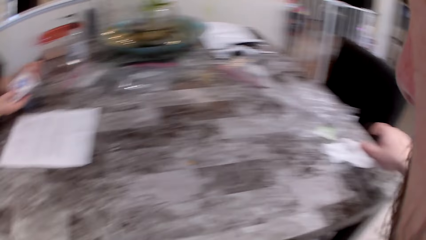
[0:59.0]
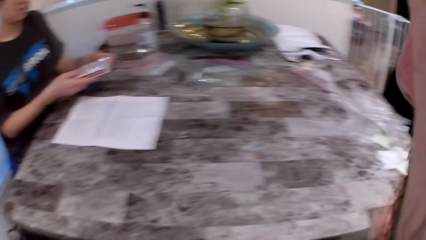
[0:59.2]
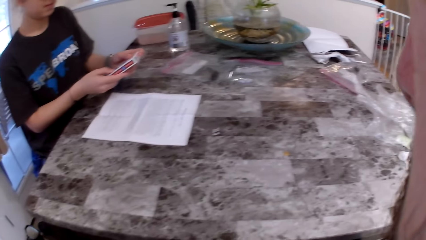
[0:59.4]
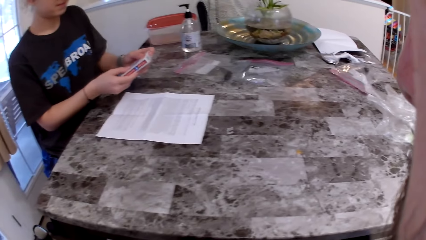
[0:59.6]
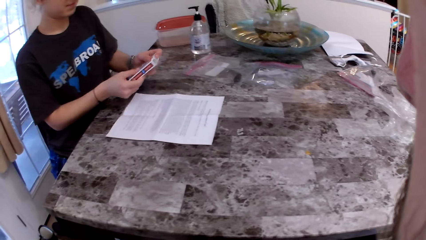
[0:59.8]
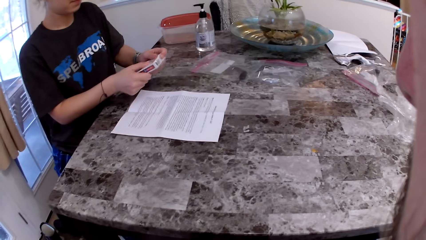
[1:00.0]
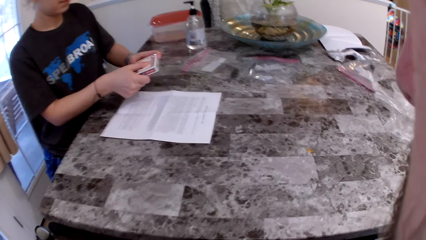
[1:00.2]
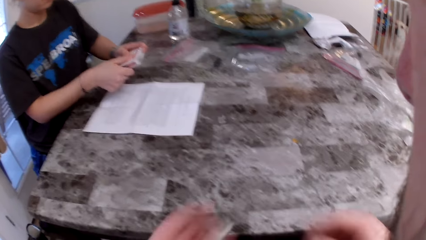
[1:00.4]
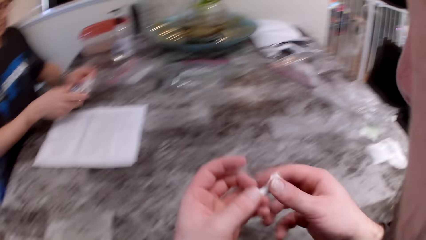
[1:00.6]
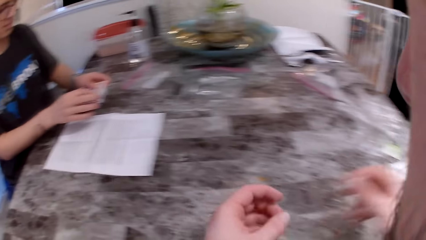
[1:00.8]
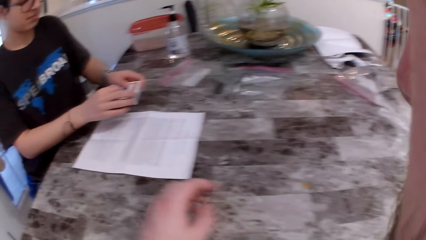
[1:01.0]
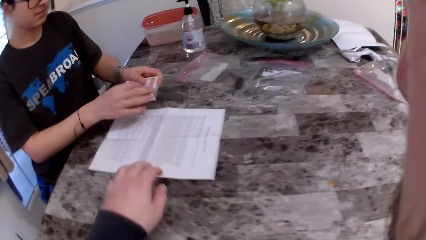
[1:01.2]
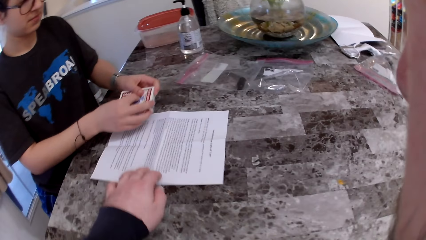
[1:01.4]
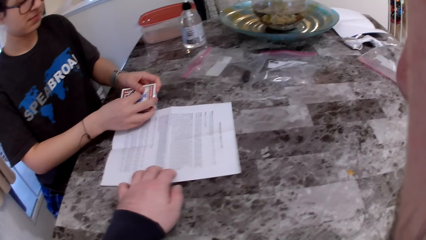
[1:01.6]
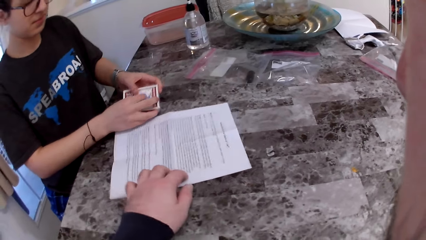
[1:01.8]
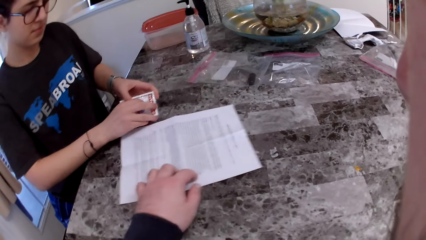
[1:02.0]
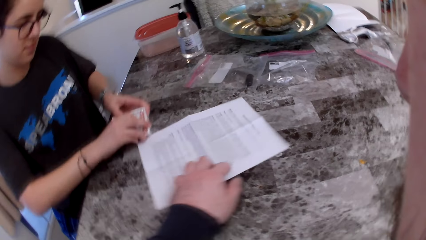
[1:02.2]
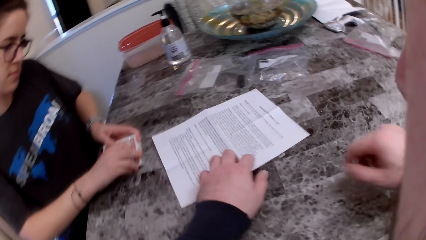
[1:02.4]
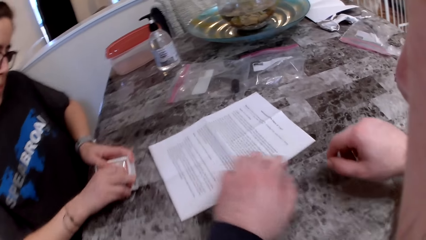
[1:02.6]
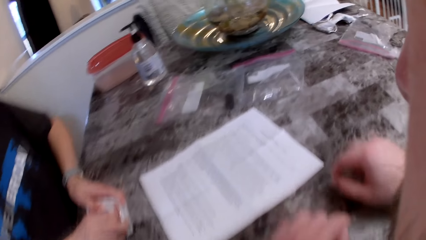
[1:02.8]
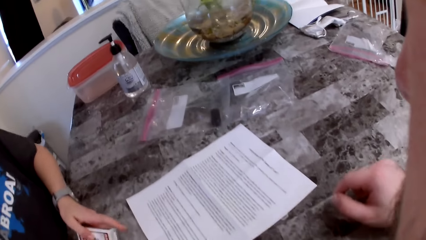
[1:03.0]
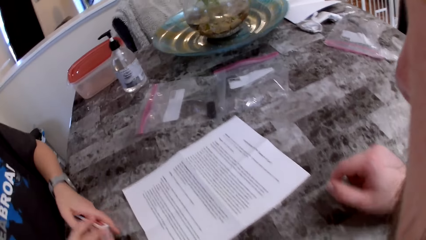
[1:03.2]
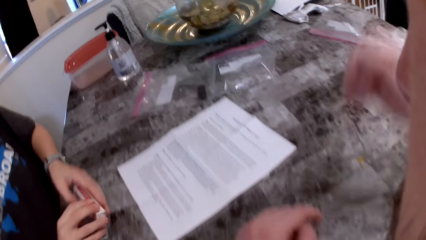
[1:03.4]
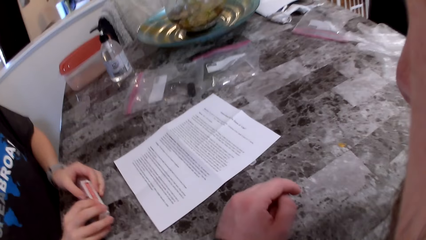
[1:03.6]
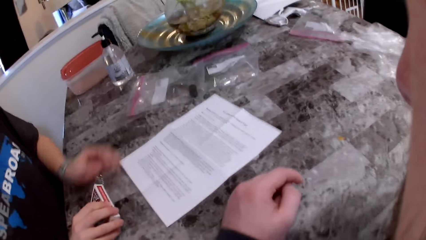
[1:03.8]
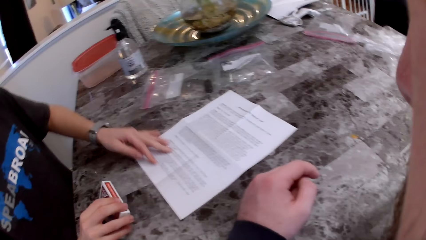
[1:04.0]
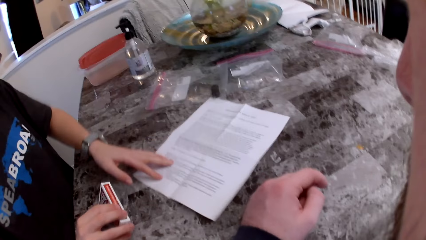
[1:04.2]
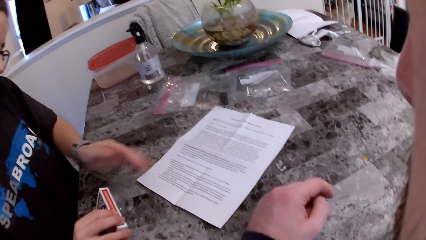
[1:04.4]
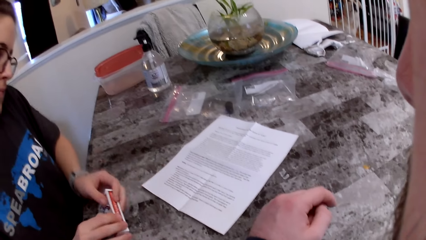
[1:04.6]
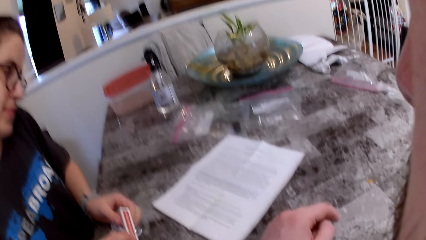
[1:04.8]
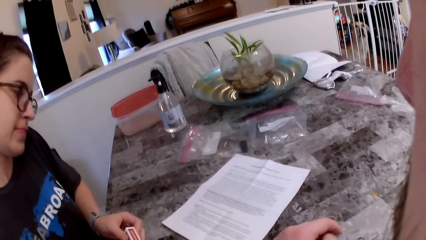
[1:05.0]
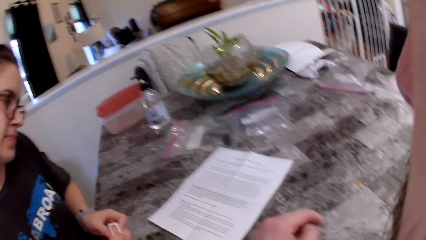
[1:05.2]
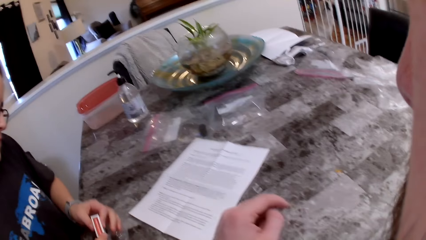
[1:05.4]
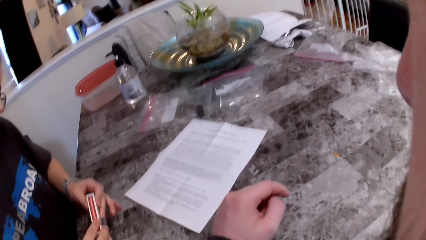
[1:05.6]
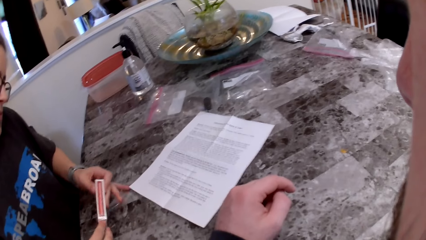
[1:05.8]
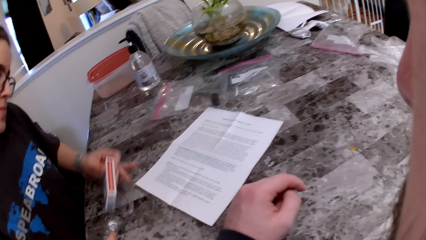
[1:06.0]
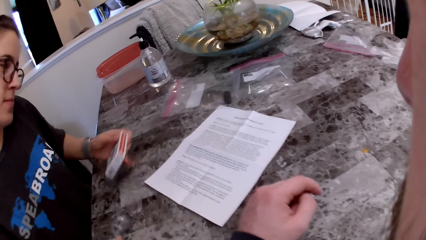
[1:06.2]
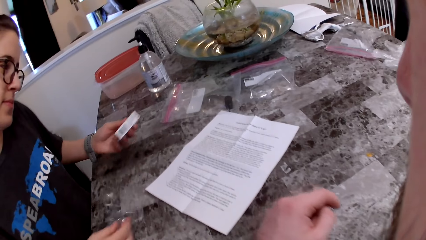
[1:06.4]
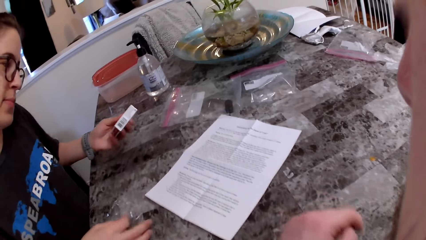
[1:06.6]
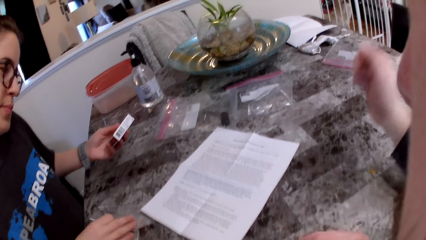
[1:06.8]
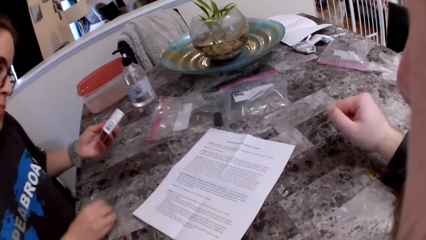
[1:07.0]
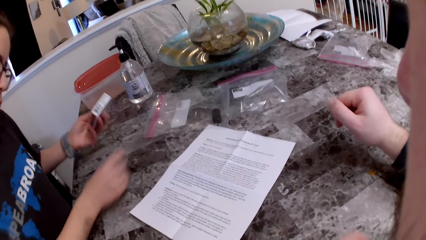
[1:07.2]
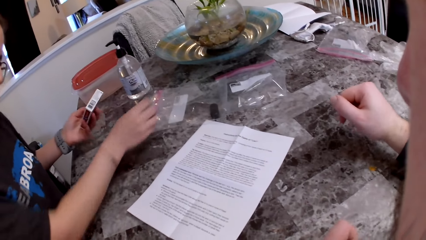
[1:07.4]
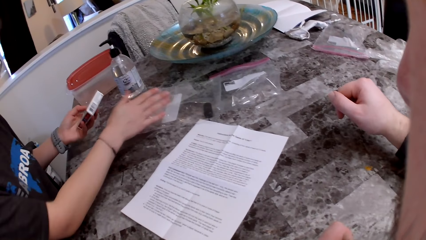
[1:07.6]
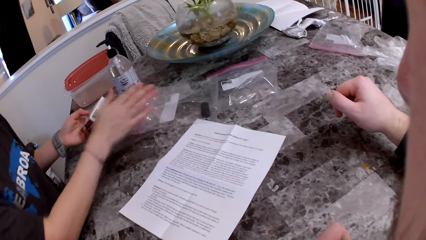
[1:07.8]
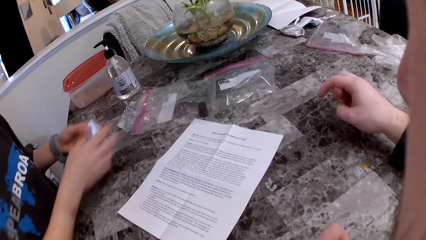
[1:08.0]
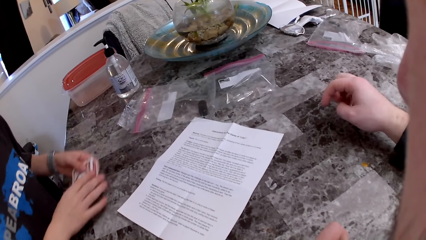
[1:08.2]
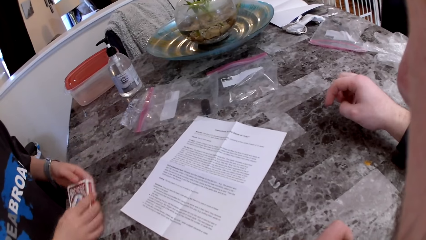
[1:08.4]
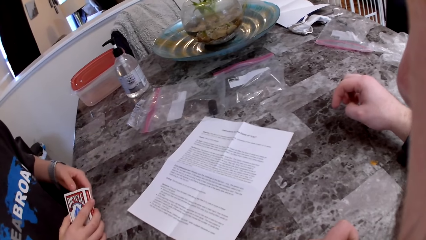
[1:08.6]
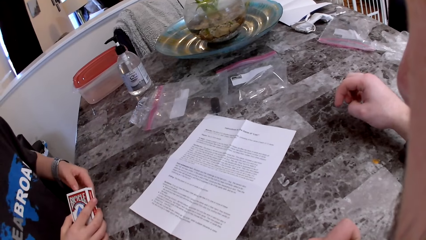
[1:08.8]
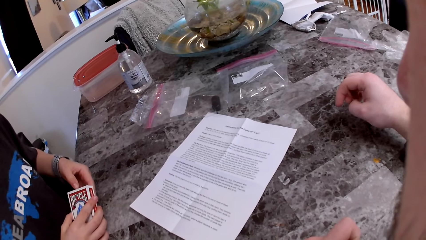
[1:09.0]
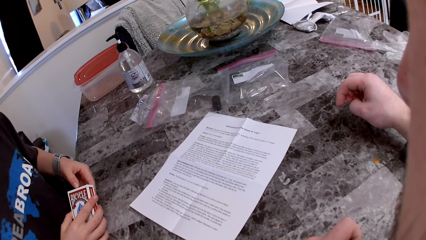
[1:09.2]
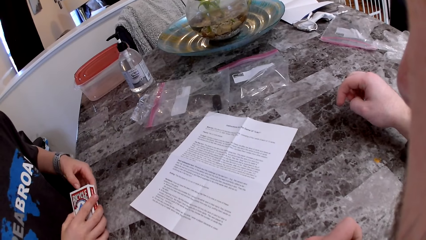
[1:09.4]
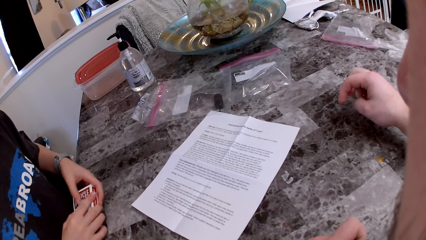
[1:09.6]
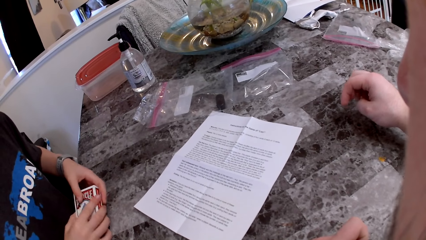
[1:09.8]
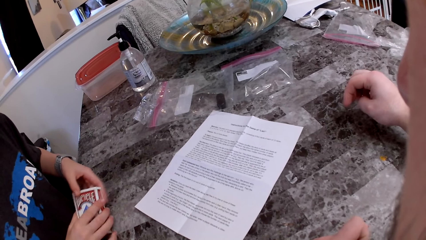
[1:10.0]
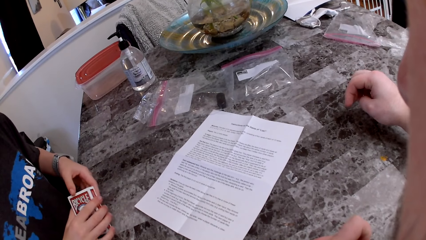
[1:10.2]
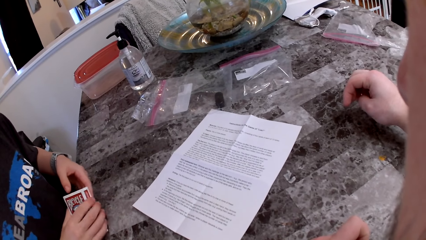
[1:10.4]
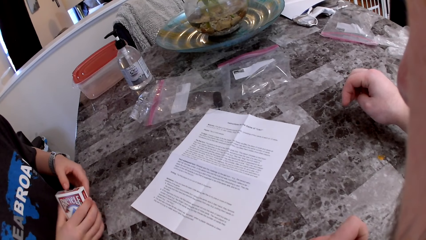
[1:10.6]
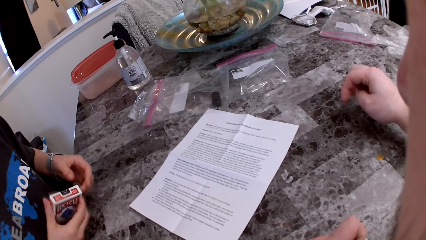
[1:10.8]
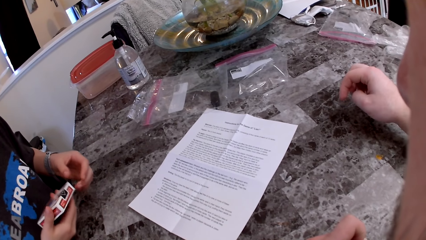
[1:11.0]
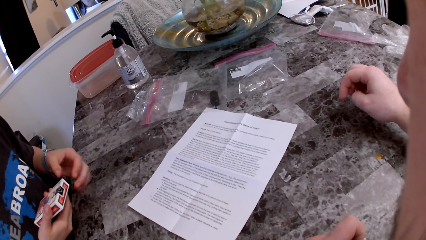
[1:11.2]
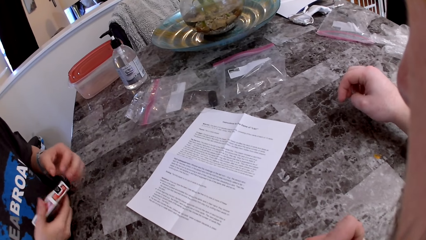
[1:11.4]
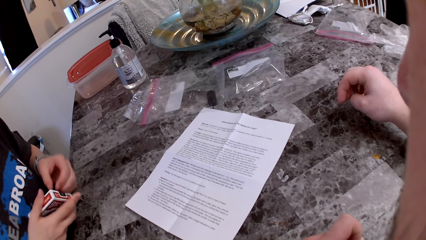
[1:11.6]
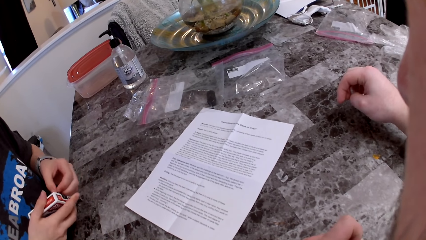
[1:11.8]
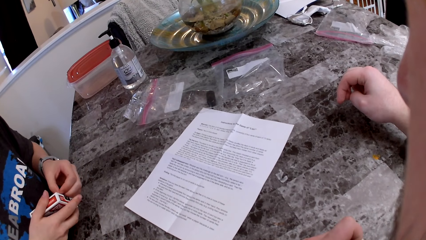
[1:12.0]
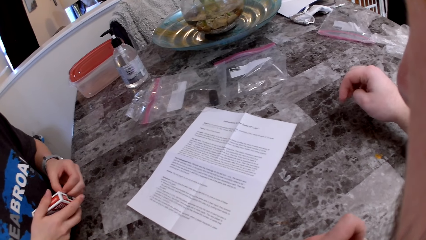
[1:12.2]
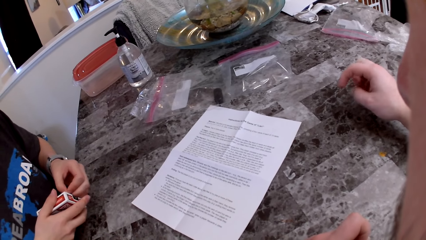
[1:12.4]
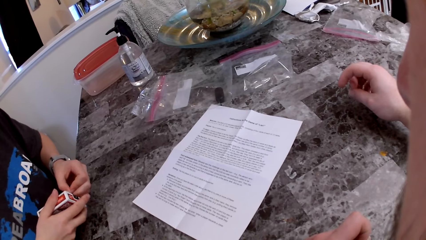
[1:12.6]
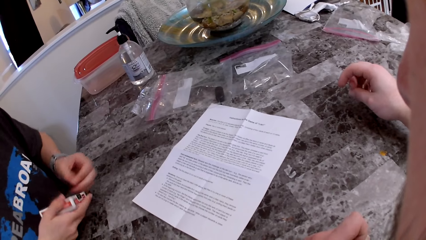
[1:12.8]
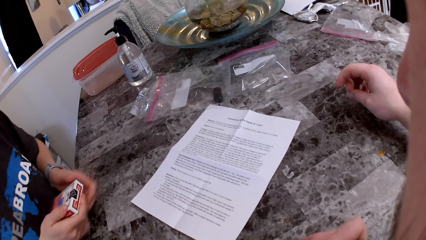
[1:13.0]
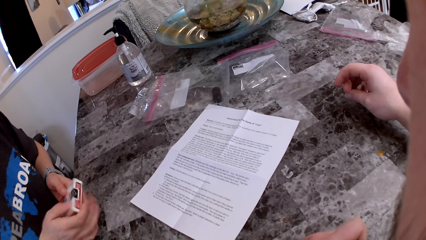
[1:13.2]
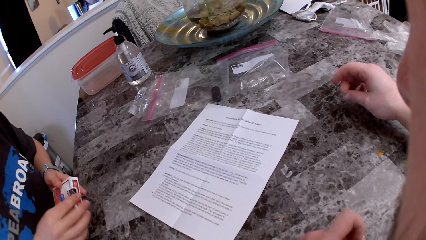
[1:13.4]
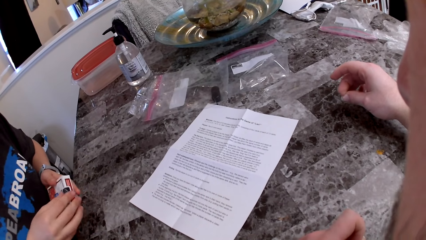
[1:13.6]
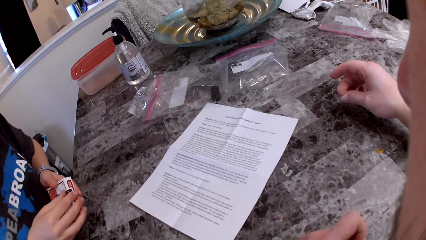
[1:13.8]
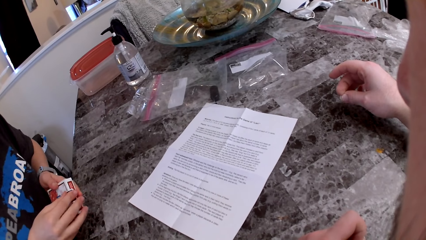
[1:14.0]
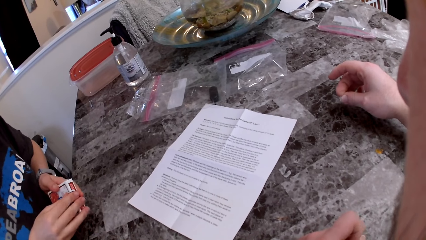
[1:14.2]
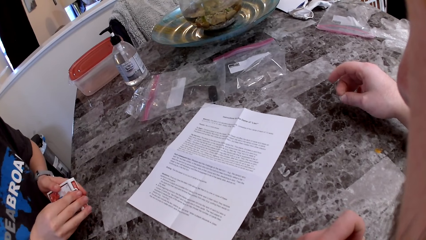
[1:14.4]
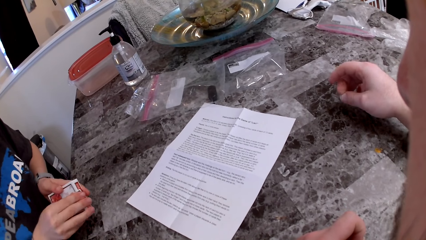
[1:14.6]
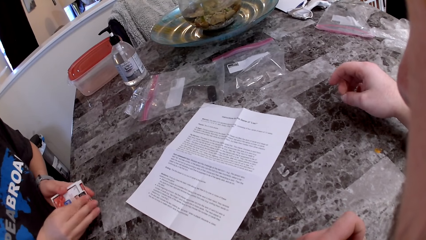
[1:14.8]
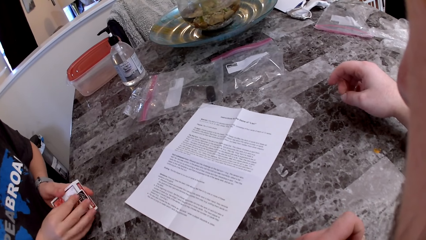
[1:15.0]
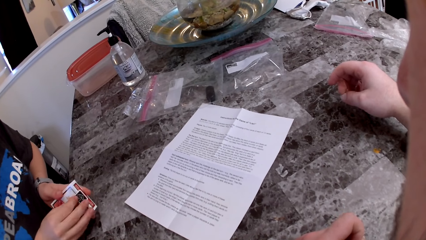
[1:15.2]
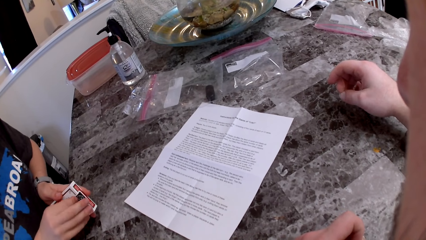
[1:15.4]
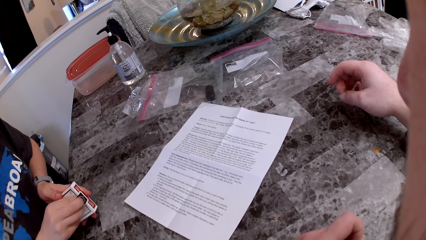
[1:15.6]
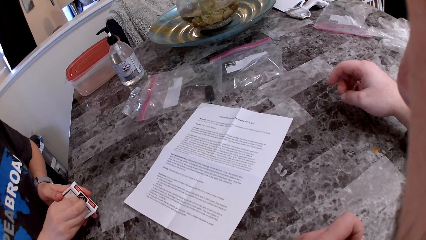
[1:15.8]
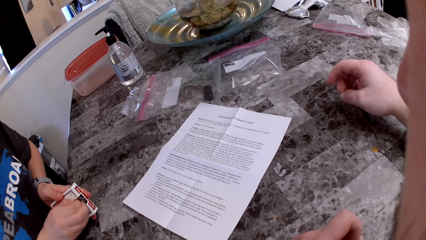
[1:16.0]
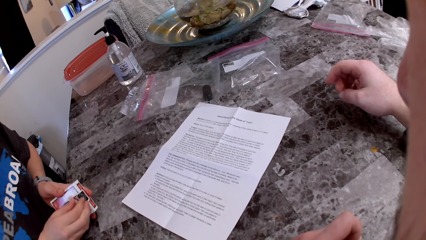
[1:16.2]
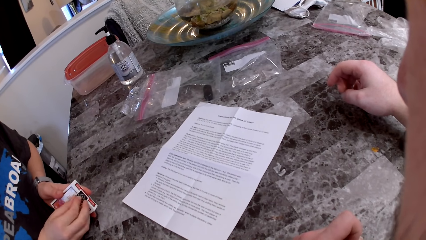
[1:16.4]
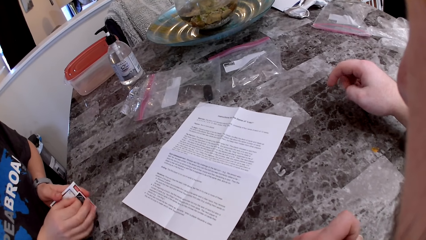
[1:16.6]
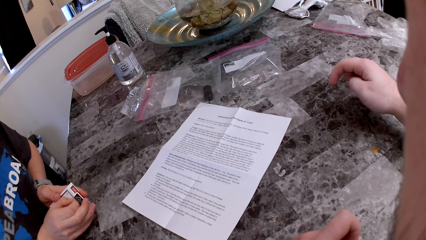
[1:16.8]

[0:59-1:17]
The camera wearer drops a handkerchief on the table. They stare at a woman. They touch the paper or printed page on the table. They stare at the printed page. The woman touches the paper, opens the card, puts the paper on the table, inspects the carton and opens the carton.
